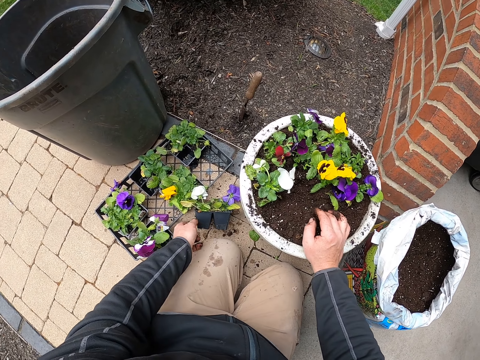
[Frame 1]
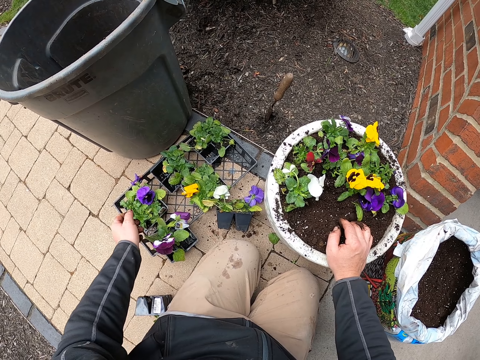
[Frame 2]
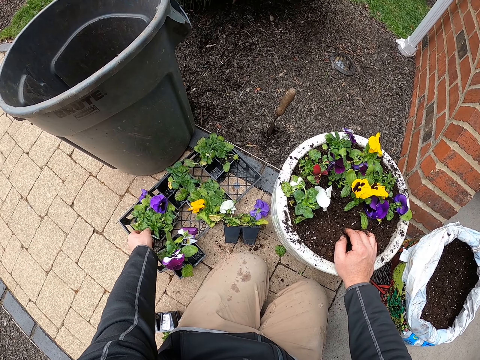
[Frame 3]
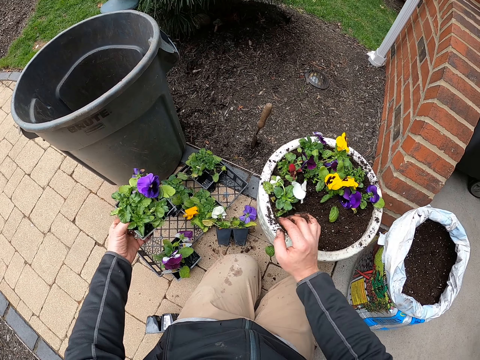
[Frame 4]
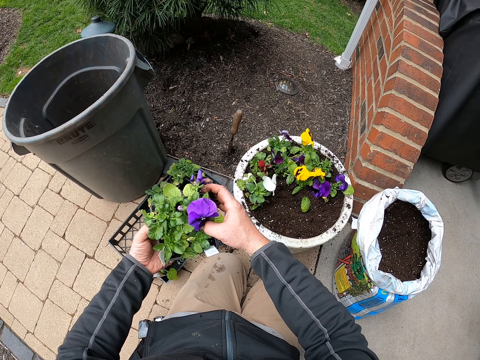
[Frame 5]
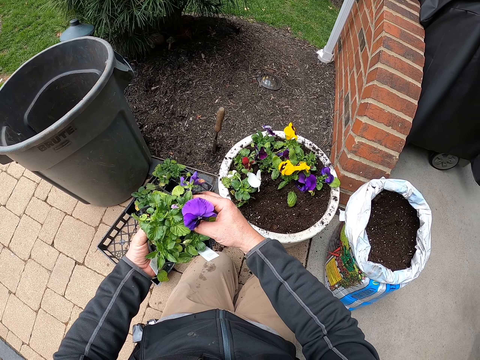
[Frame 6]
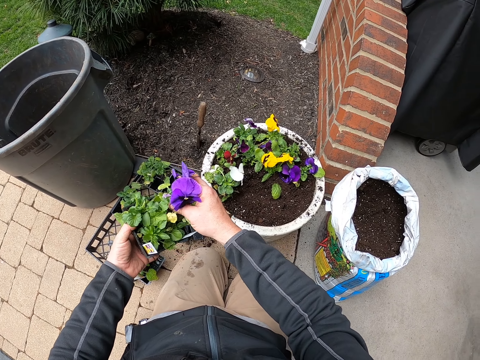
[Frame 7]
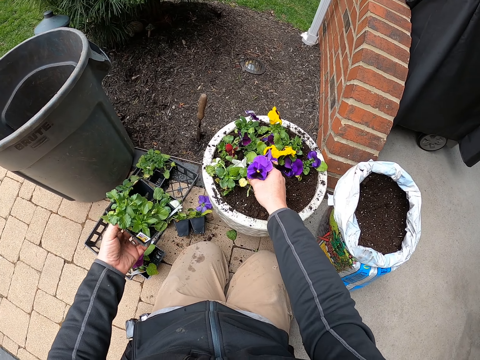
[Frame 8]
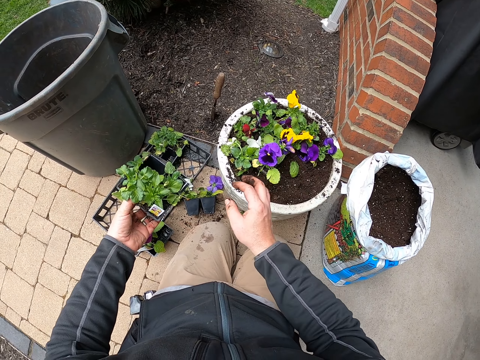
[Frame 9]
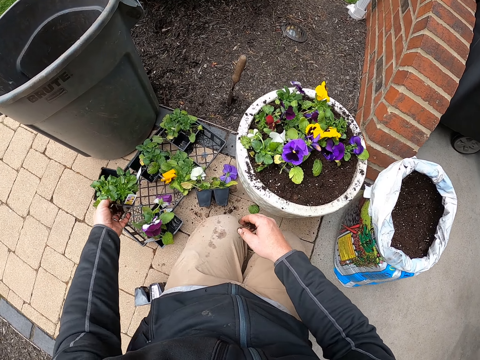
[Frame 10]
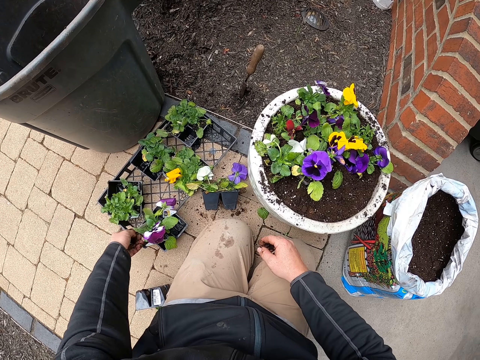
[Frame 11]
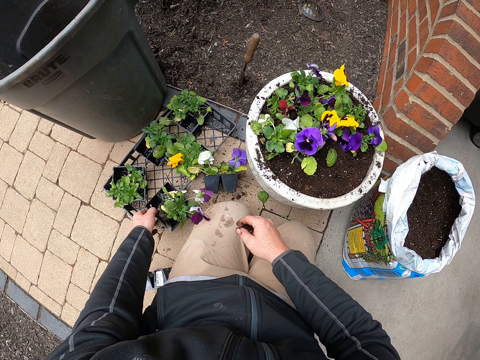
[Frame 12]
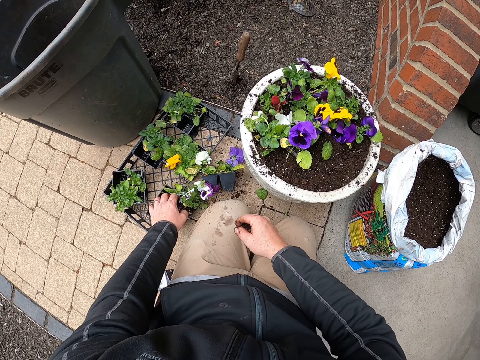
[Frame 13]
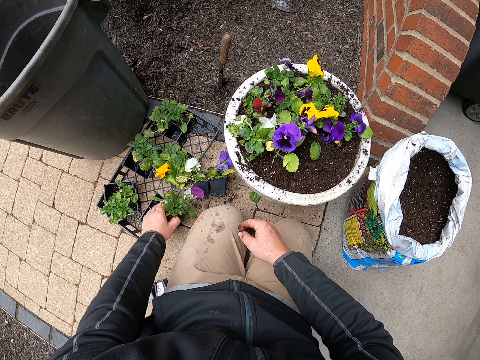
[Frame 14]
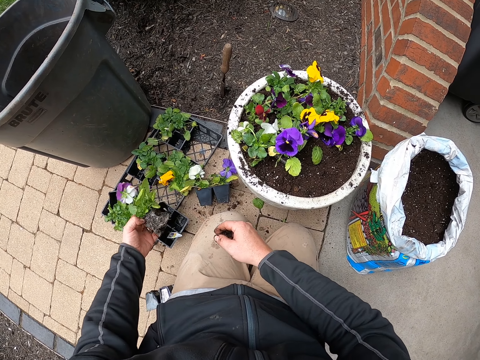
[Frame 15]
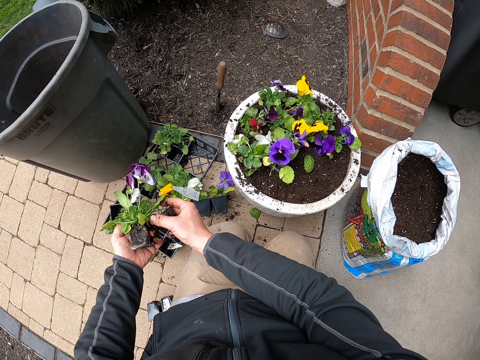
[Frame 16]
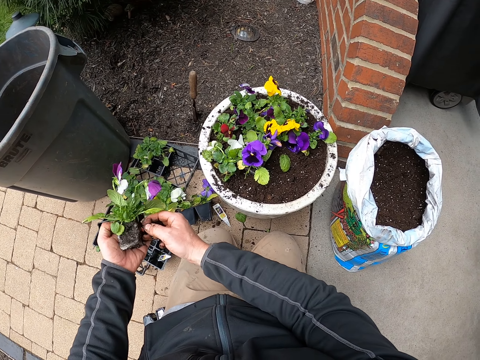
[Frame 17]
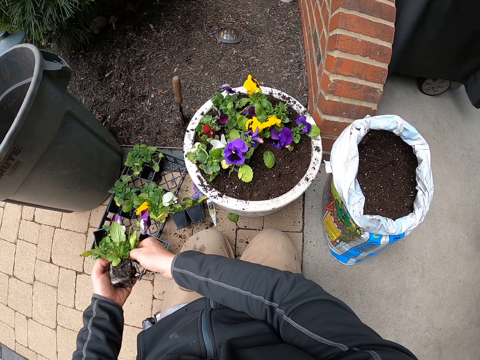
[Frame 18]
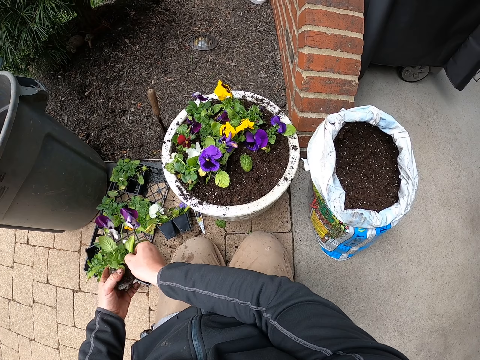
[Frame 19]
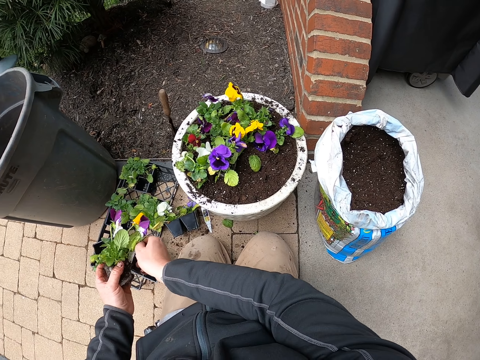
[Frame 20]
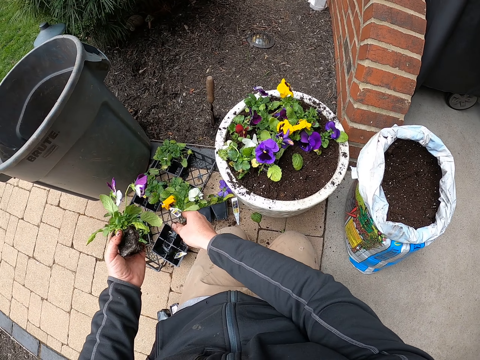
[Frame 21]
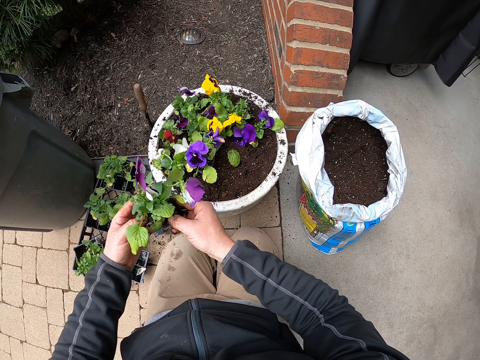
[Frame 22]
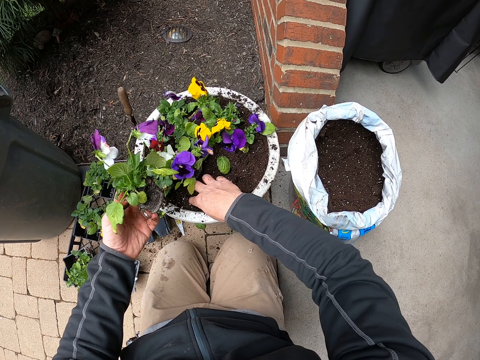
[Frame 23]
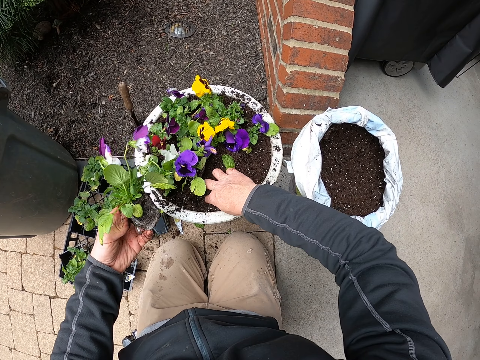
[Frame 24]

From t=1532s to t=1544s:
The camera wearer touches a seed tray. They pick up the seed tray. They remove a flower from the seed tray. They put the flower on soil in a bucket. They drop the seed tray. They pick up the seed tray. They pick up the flower. They remove a sticker from the flower. They drop the sticker on the floor. They hold the flower. They move soil.

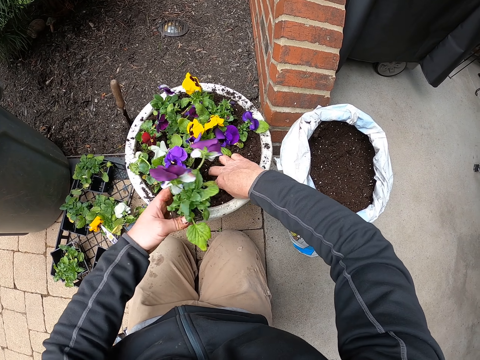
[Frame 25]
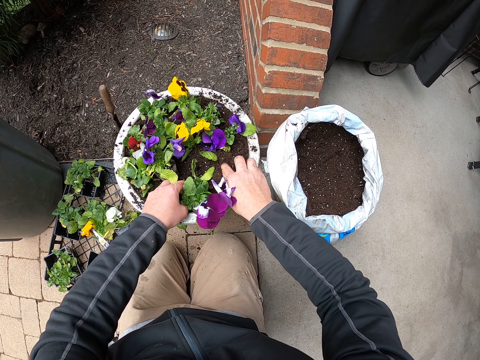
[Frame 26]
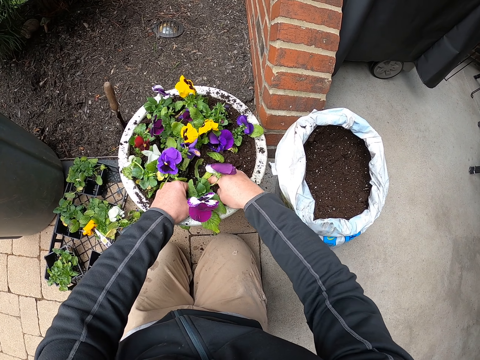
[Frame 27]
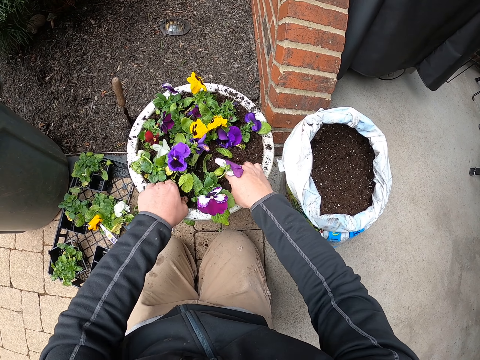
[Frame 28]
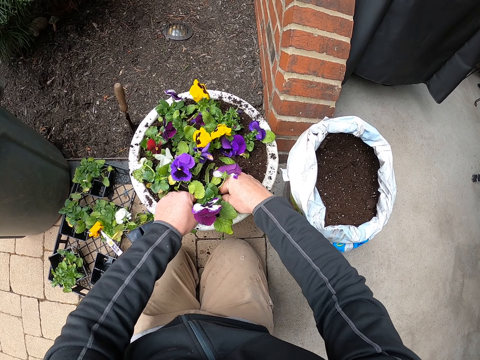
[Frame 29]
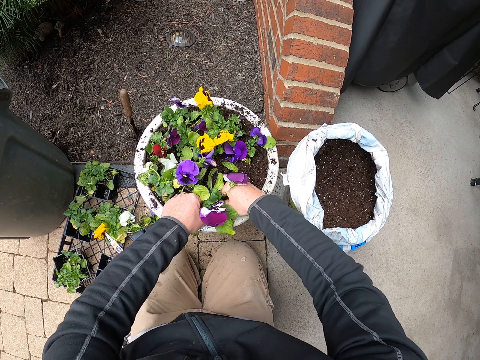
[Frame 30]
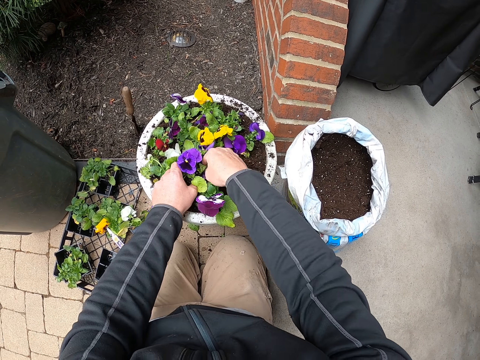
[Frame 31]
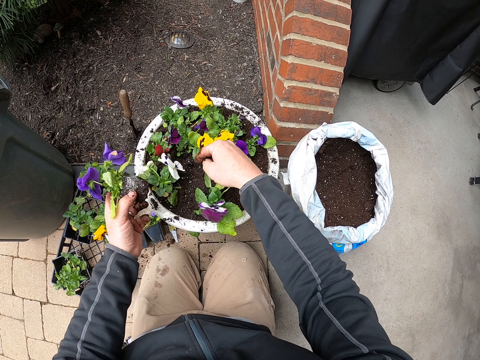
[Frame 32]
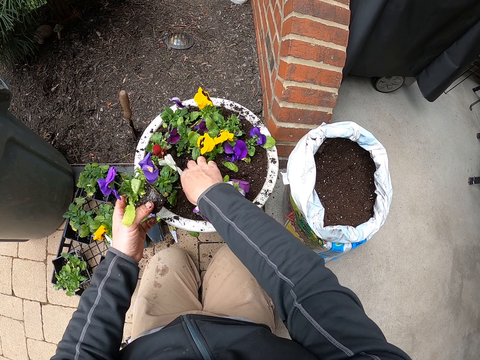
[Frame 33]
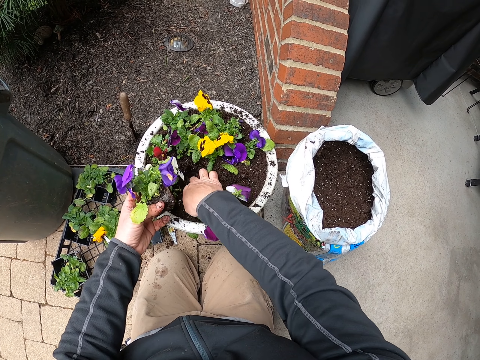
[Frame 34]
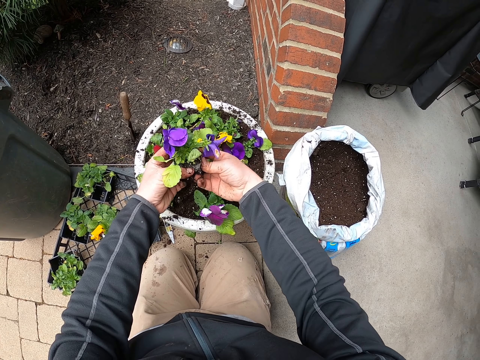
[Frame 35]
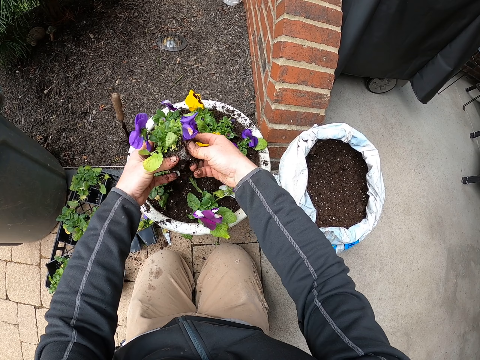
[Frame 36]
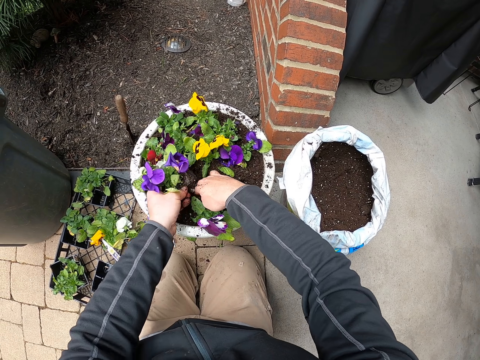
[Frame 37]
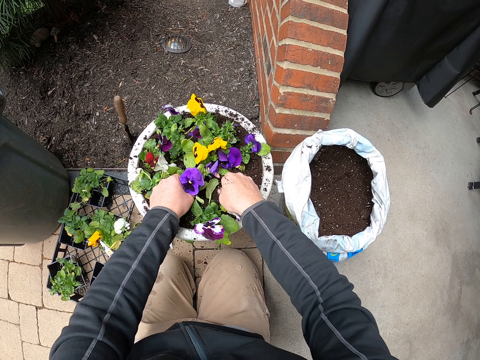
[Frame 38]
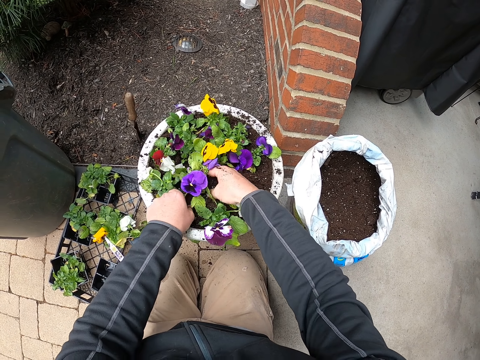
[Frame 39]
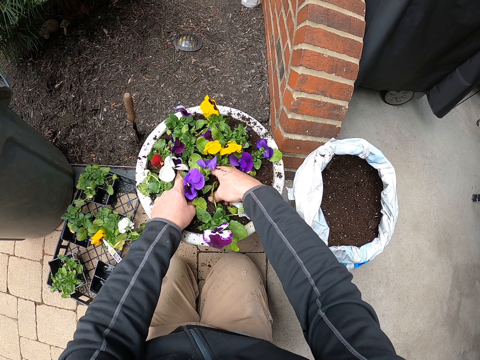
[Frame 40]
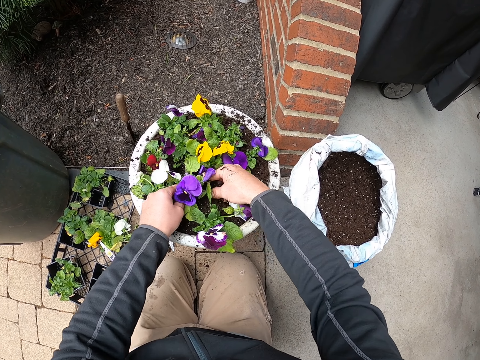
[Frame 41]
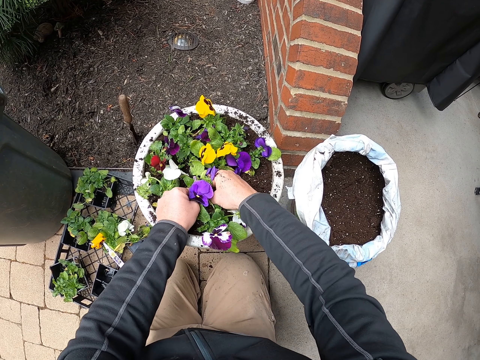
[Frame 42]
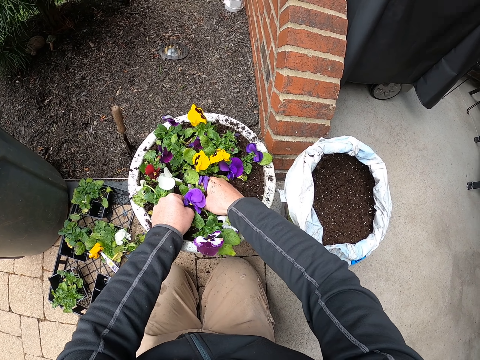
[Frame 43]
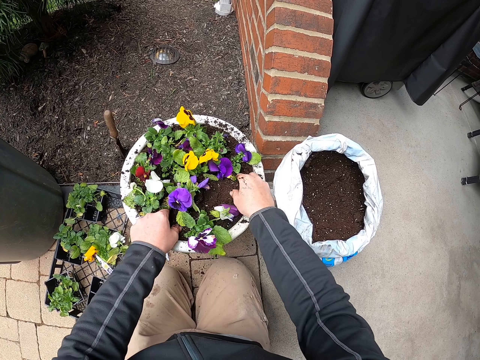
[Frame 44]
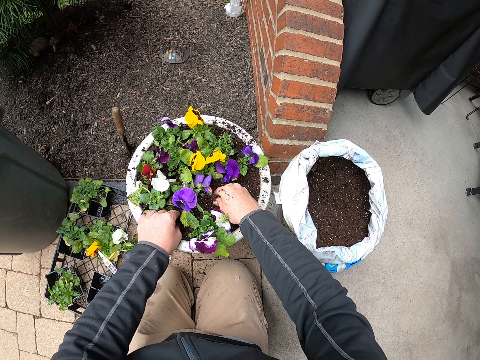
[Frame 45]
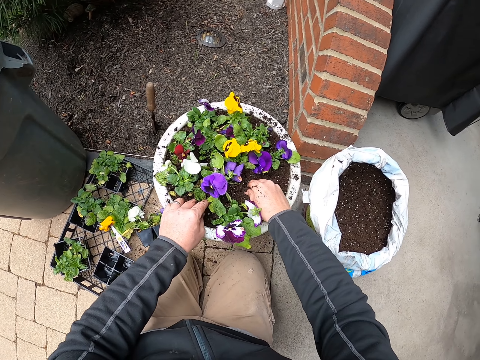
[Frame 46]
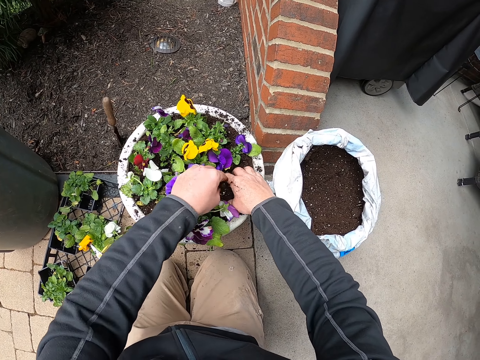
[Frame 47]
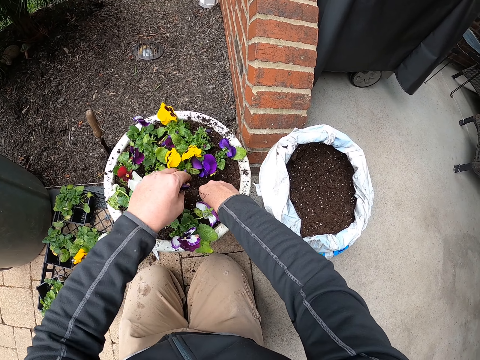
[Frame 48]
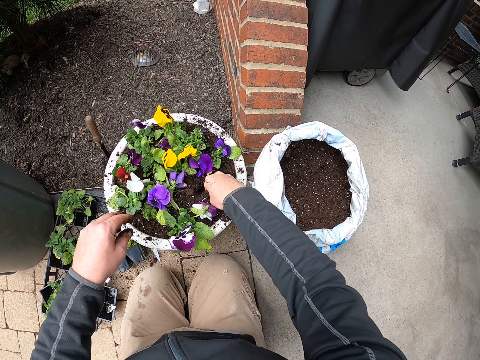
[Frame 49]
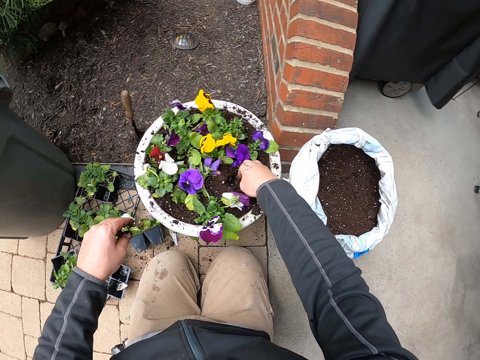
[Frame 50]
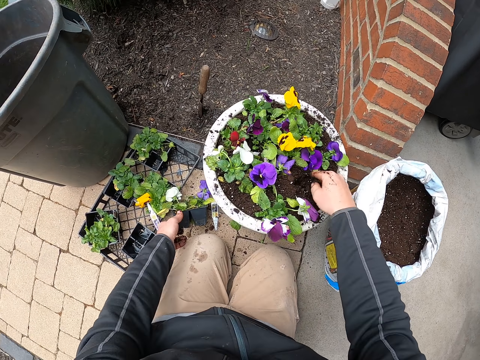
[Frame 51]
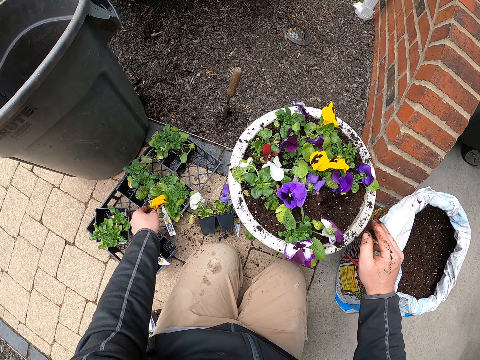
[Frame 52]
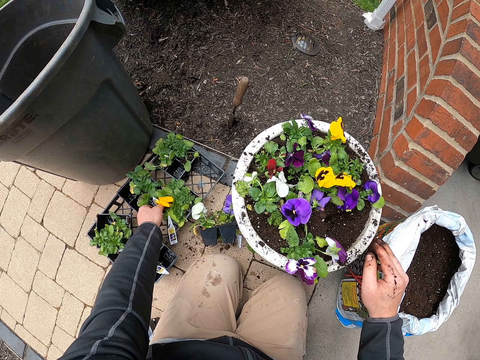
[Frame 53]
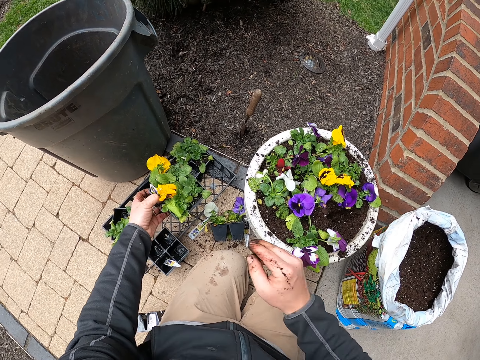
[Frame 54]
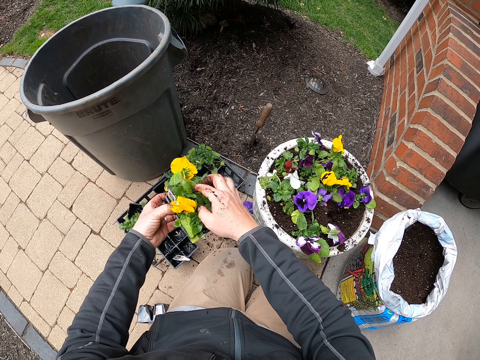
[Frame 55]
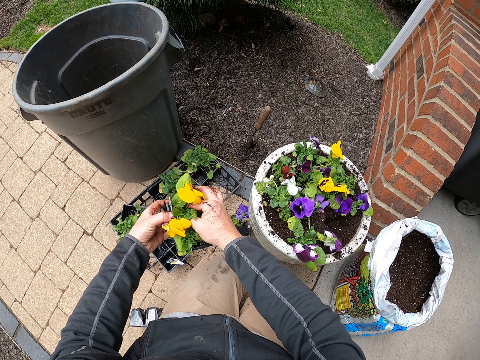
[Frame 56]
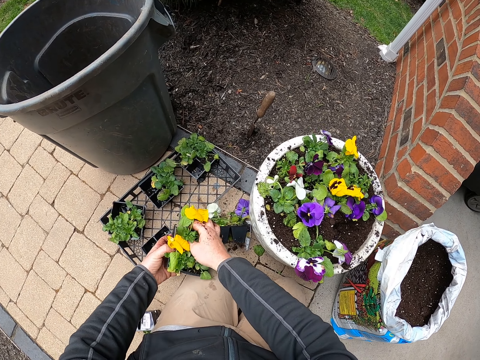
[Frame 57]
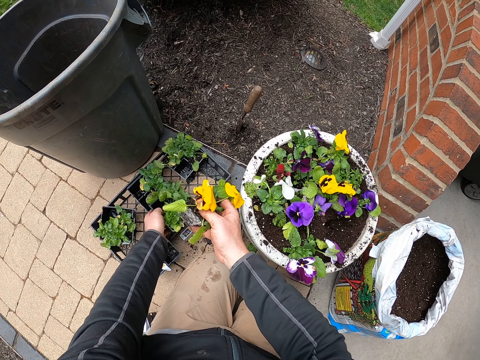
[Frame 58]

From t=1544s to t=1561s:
The camera wearer plants a flower in soil. They spread soil to the flower. They press the flower. They pick up the flower. They move soil. They pull the flower. They plant the flower. They cover the flower with soil. They press the flower. They spread soil. They move soil aside. They pick up a seed tray. They remove a flower from the seed tray.
